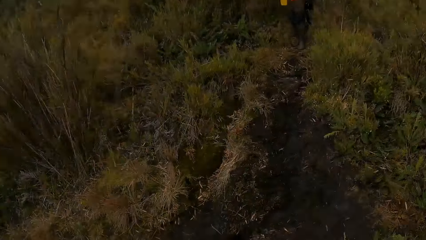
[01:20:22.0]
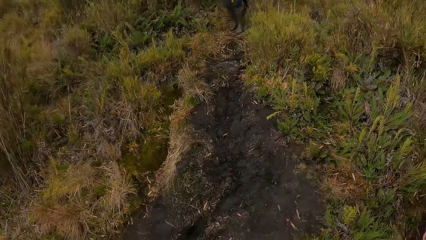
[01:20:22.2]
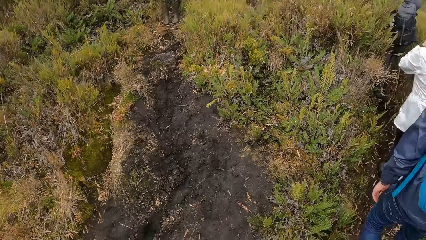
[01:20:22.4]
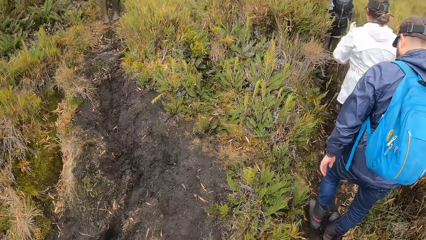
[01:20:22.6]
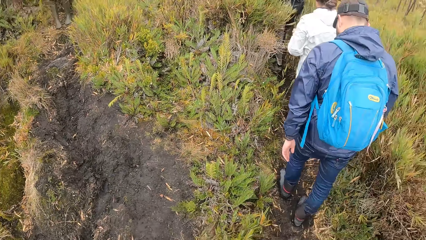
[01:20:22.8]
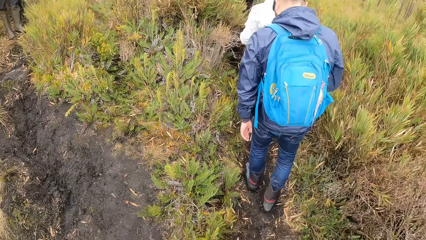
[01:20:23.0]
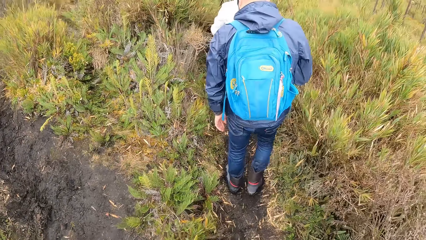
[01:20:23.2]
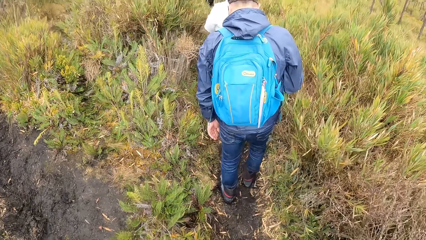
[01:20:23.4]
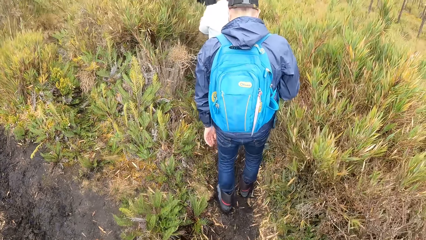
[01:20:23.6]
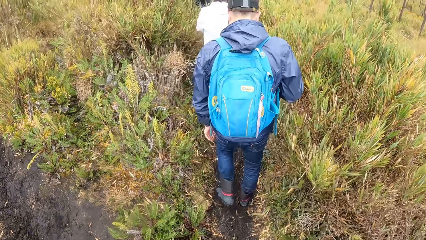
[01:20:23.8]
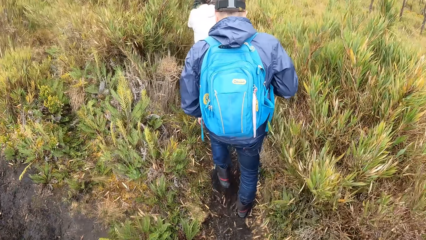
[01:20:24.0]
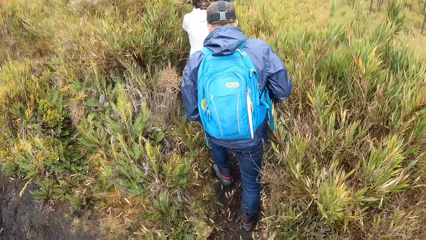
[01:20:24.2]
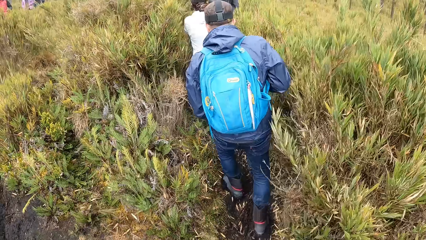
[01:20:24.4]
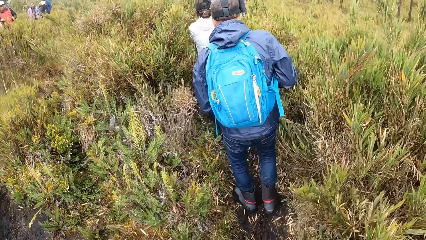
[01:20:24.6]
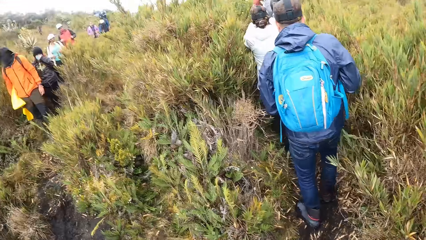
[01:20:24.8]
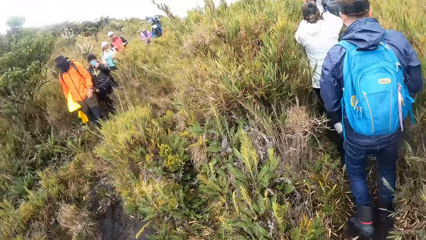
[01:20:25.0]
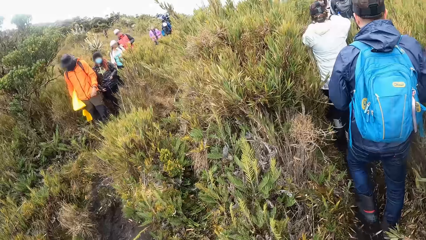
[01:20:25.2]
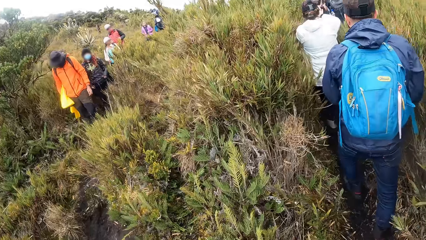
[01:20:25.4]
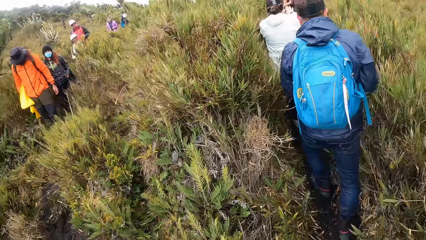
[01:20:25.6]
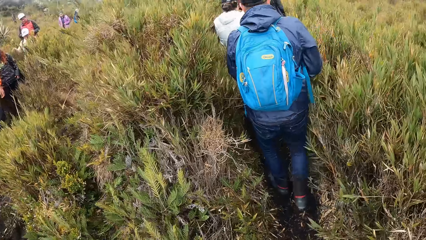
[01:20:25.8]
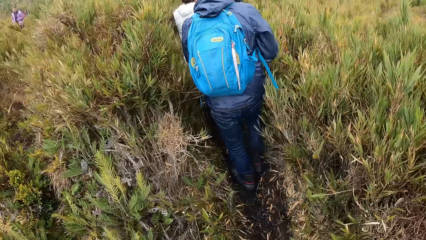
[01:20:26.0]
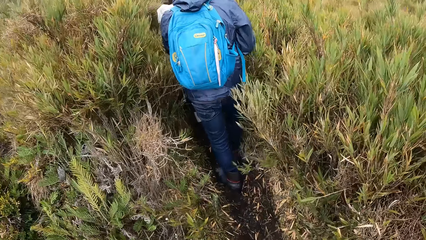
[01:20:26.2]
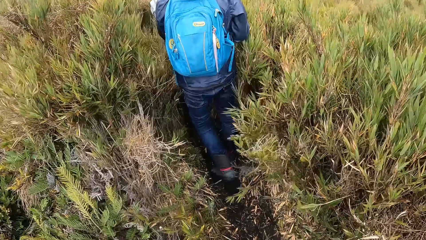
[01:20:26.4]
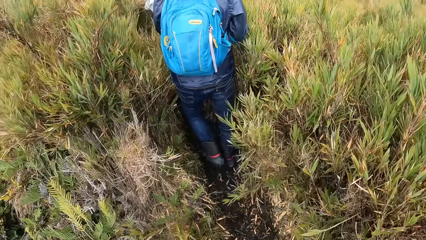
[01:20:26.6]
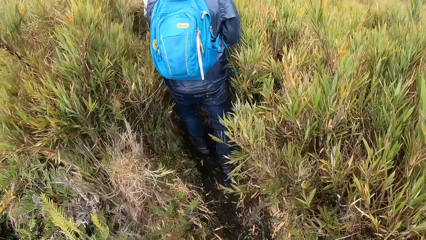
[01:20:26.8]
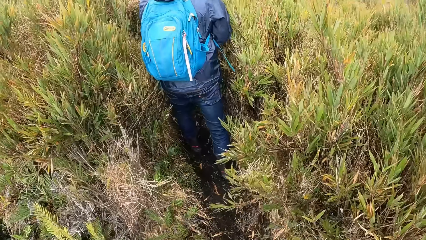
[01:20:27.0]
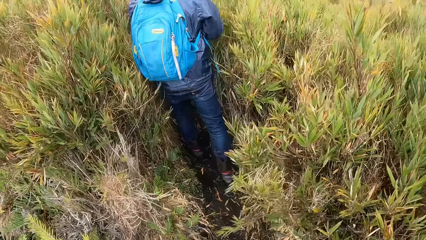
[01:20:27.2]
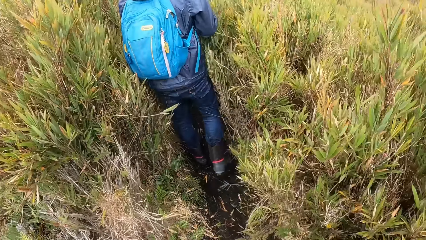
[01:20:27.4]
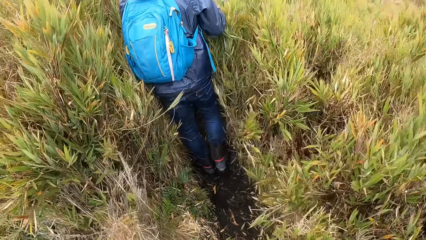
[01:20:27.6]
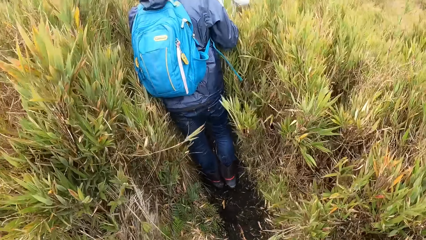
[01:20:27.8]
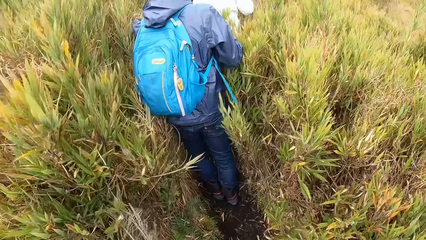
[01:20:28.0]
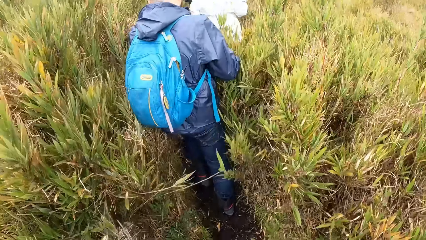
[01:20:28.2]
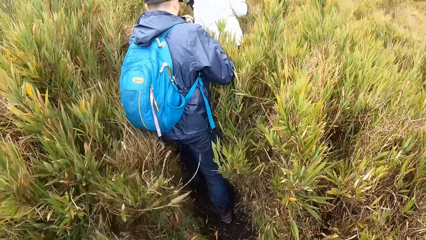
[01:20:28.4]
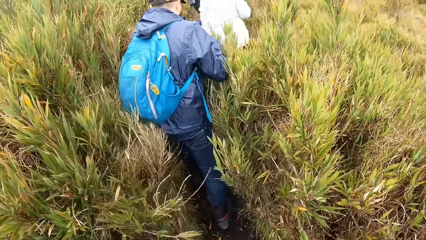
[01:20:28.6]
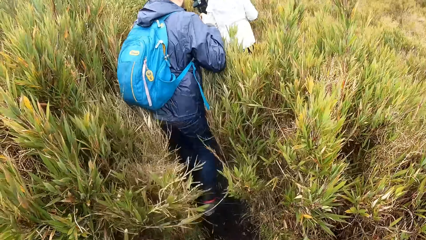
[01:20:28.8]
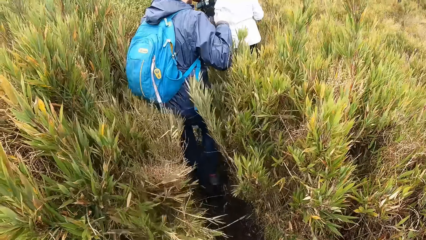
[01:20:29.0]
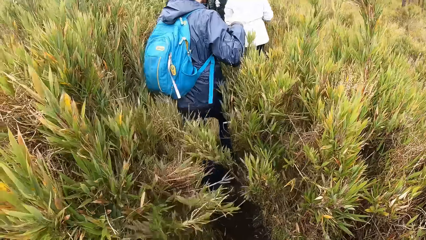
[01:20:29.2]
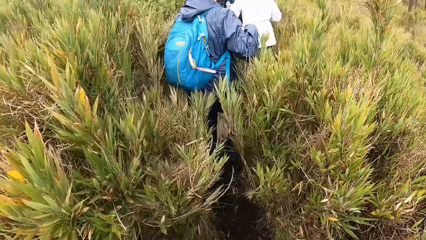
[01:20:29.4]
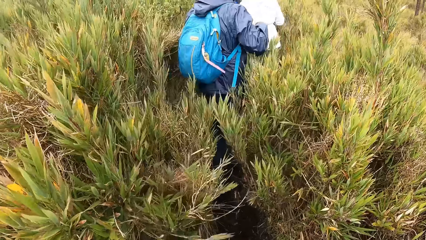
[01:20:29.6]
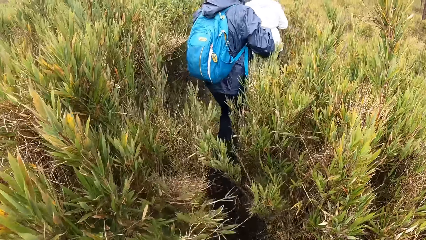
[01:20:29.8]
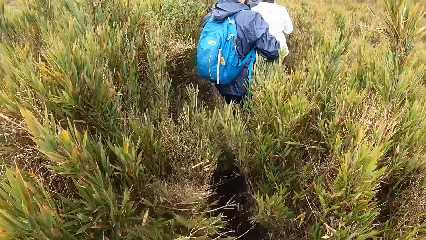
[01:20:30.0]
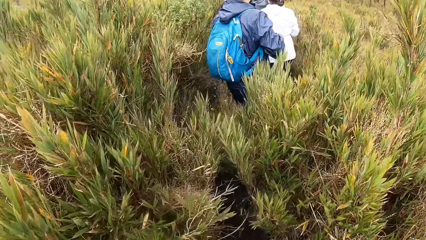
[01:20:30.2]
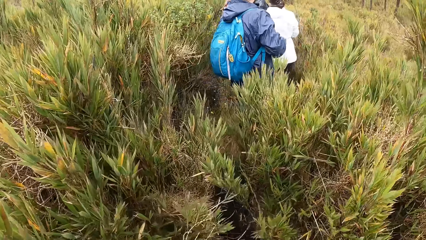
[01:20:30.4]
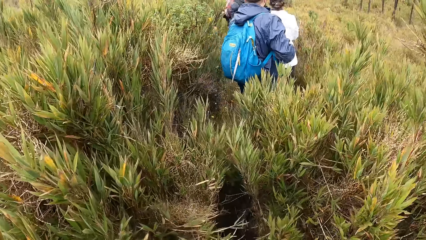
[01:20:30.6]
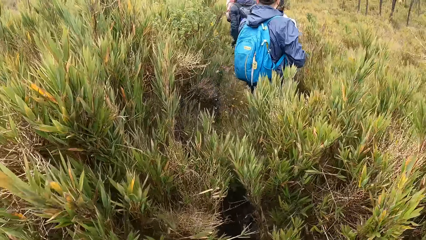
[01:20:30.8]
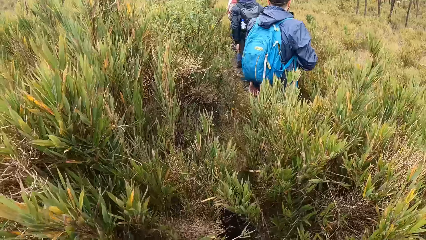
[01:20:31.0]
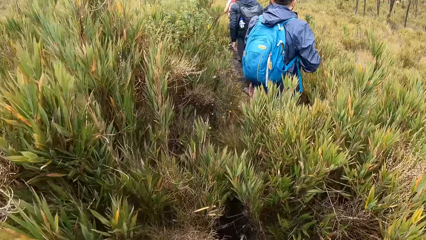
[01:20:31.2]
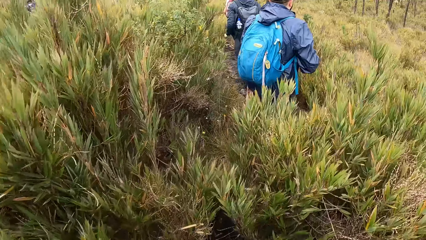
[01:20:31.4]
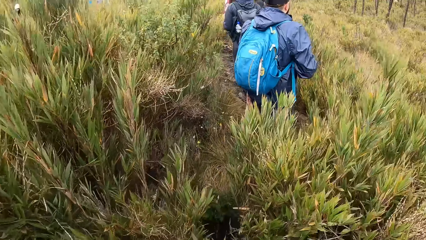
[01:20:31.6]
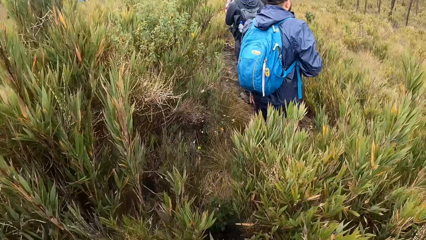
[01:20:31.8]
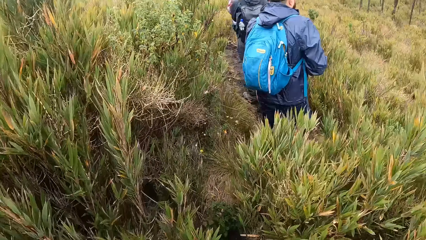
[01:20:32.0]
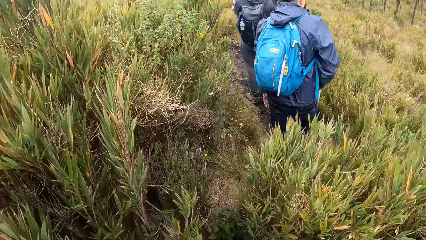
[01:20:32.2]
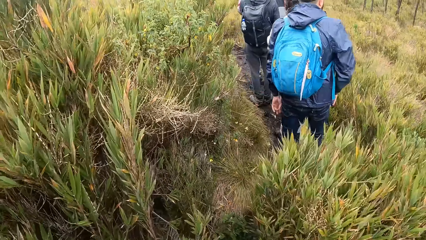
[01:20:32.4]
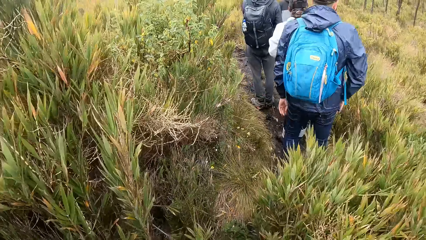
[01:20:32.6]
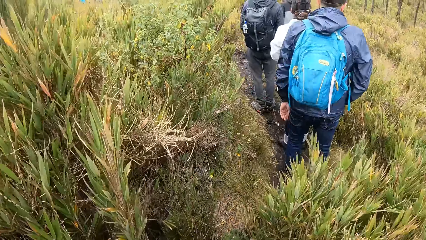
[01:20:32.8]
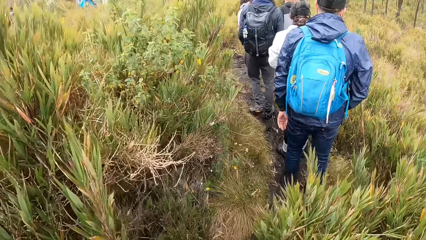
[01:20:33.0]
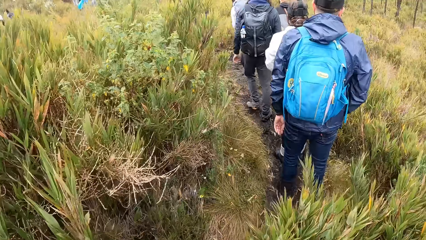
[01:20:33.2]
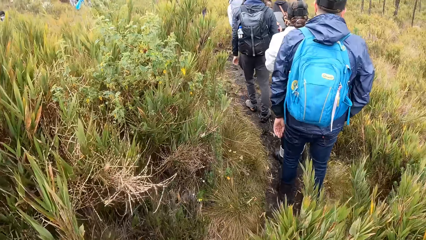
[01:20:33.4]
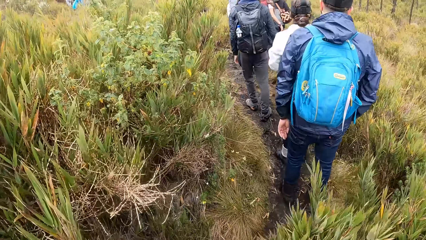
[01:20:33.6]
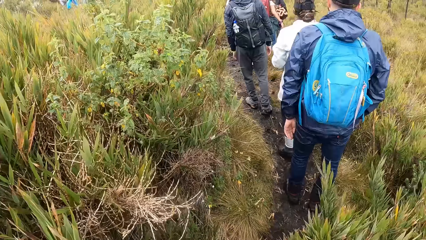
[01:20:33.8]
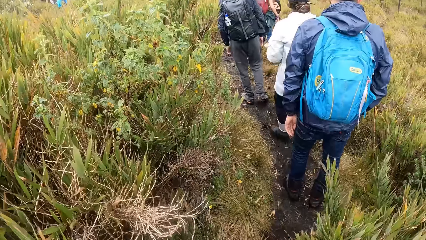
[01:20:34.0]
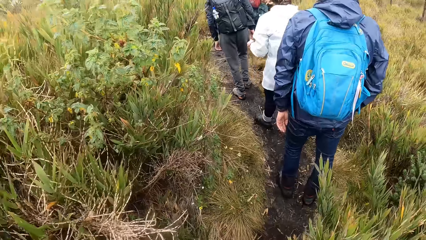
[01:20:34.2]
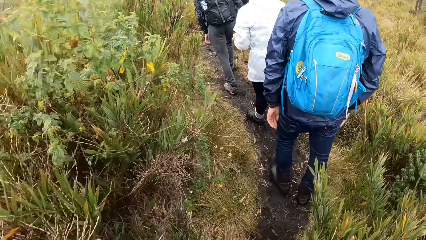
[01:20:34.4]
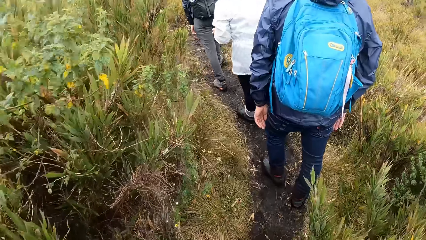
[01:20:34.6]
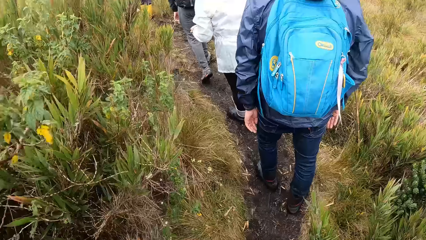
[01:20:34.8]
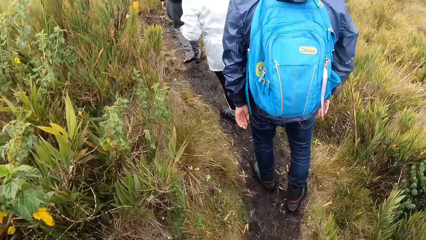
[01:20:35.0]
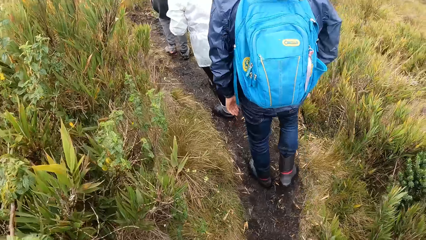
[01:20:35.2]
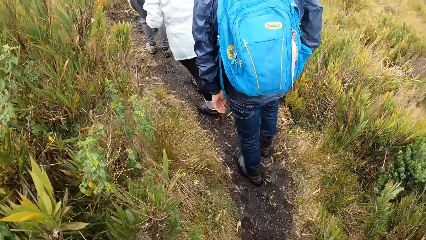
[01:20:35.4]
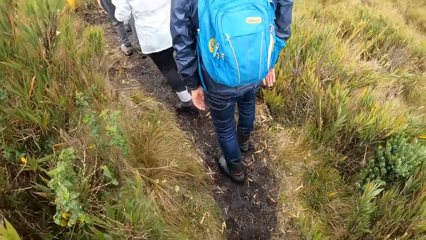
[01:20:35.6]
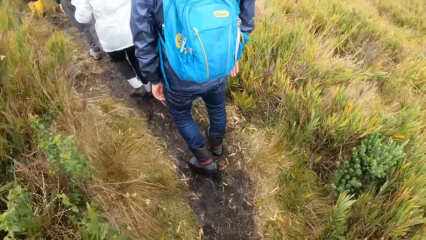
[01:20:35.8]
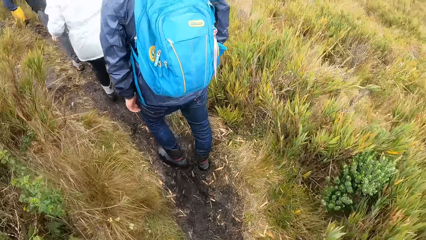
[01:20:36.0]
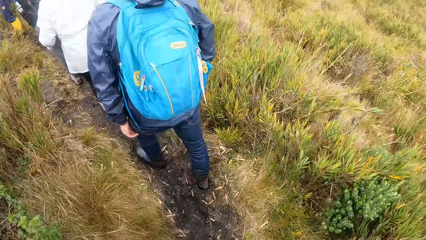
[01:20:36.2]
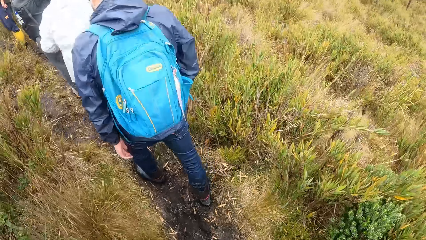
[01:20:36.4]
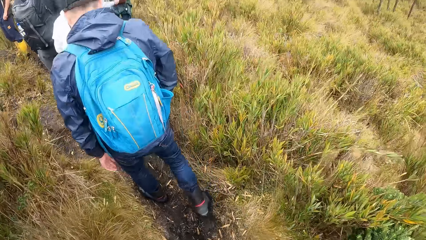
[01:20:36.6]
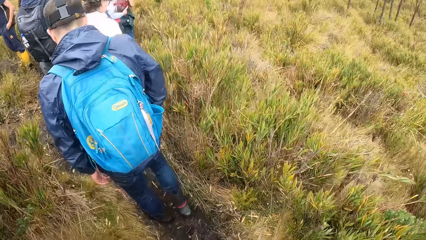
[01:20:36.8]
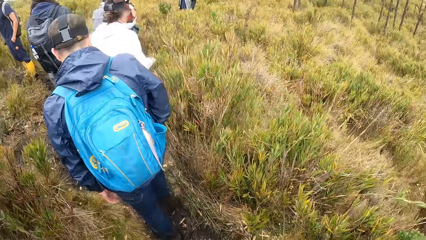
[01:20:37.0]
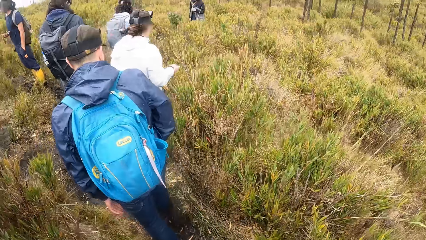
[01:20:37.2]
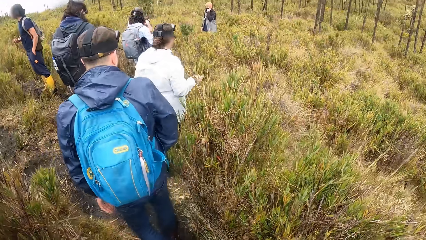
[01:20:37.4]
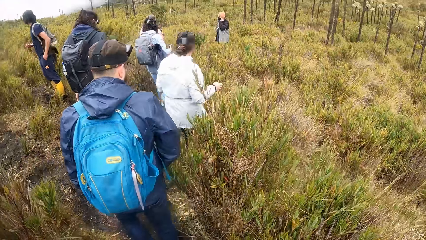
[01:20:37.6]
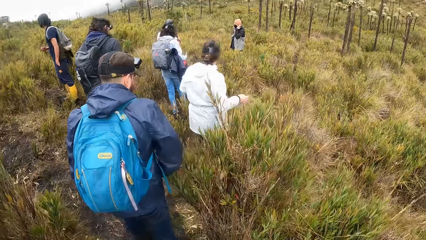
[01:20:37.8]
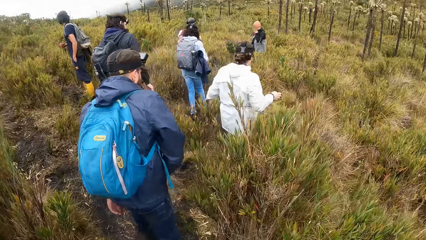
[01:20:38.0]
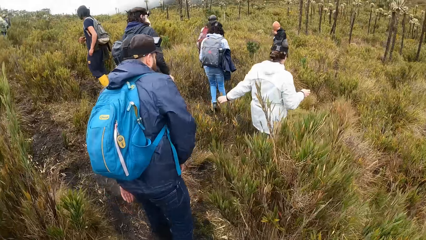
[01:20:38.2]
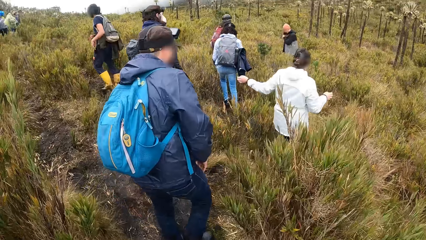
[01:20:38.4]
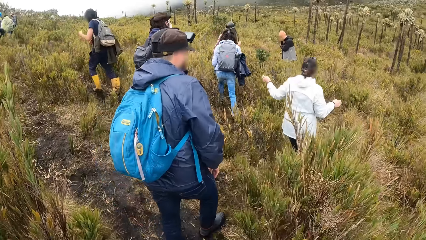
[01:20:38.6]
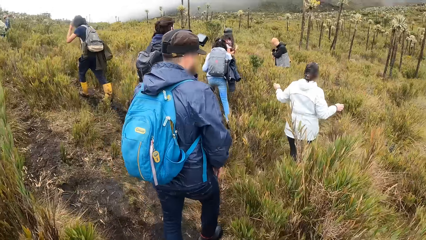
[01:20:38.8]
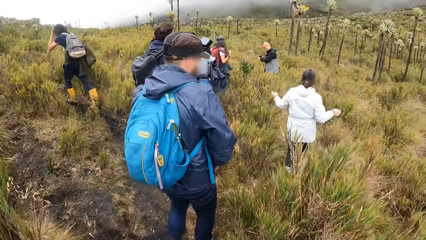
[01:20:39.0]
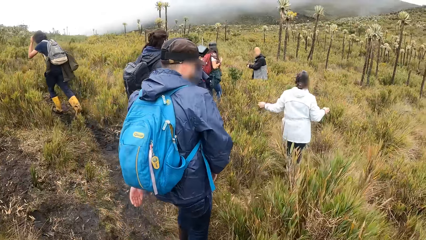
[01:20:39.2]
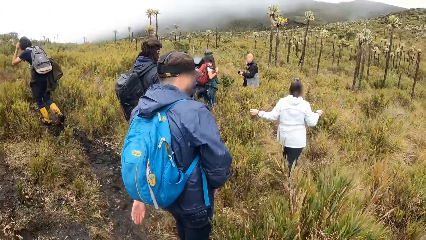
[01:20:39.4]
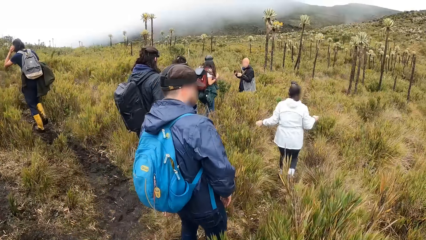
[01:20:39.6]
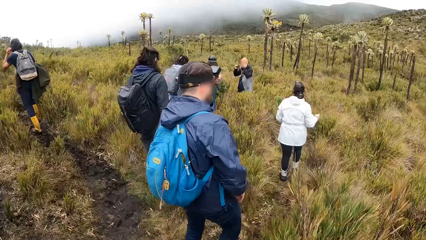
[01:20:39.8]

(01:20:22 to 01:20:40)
The camera wearer looks around. A man walks past the camera wearer. The camera wearer walks forward.
